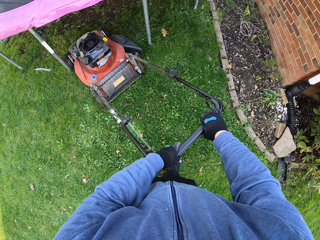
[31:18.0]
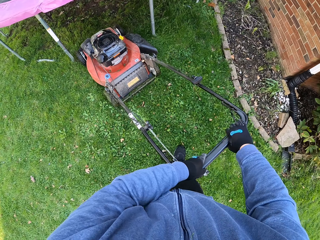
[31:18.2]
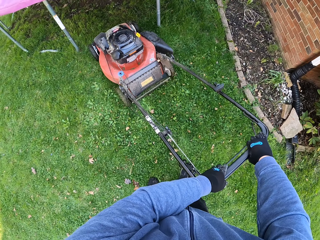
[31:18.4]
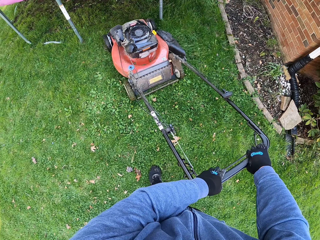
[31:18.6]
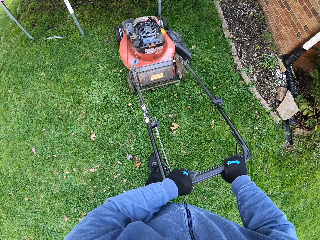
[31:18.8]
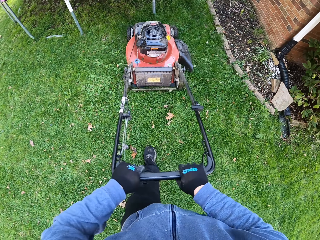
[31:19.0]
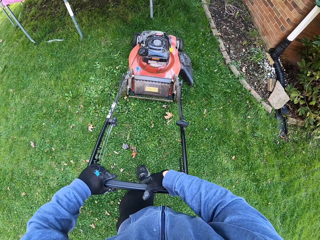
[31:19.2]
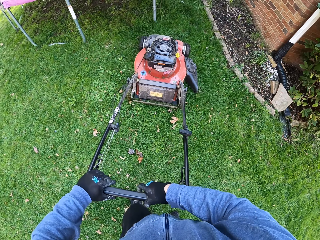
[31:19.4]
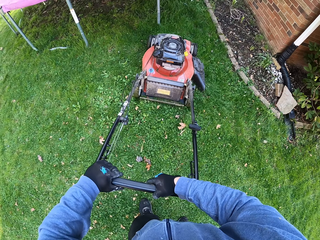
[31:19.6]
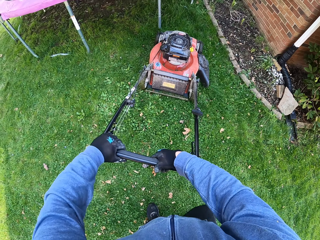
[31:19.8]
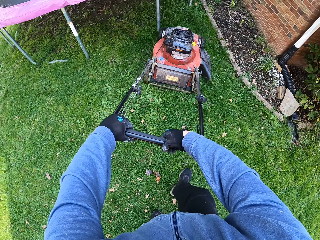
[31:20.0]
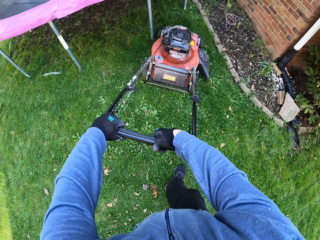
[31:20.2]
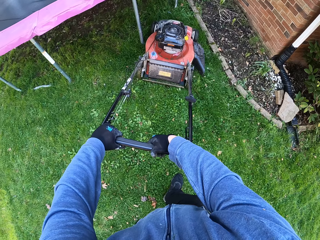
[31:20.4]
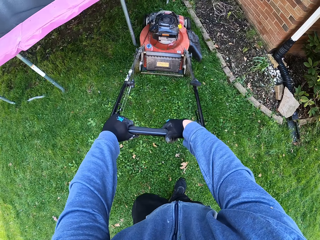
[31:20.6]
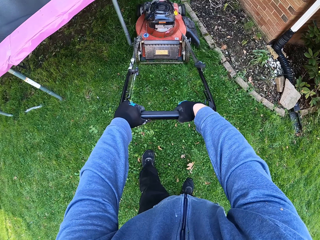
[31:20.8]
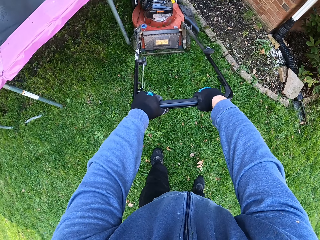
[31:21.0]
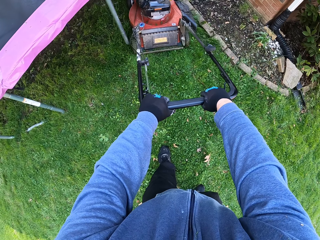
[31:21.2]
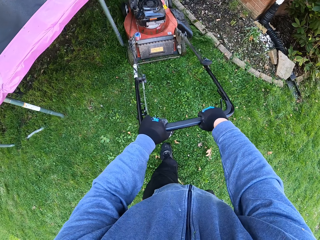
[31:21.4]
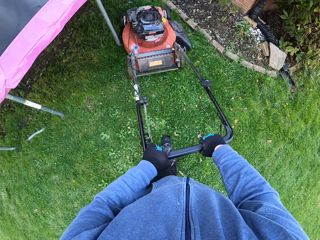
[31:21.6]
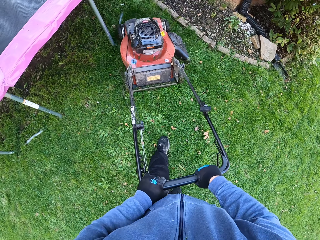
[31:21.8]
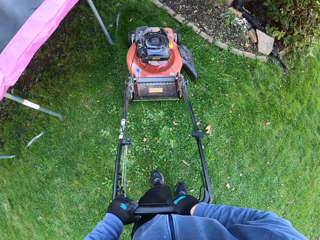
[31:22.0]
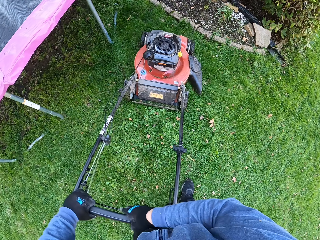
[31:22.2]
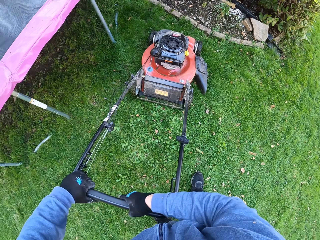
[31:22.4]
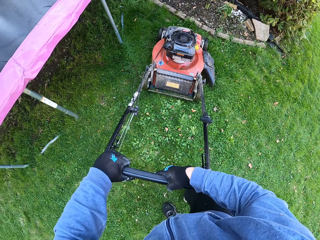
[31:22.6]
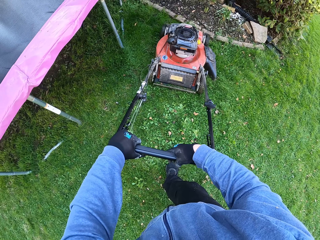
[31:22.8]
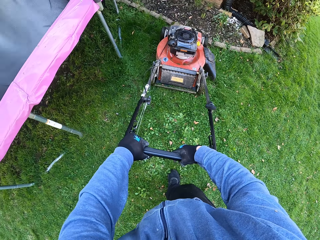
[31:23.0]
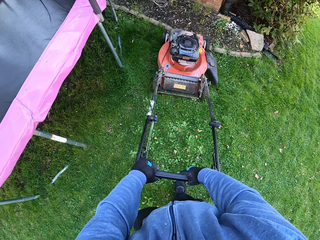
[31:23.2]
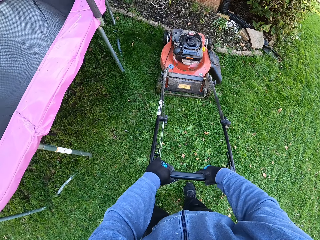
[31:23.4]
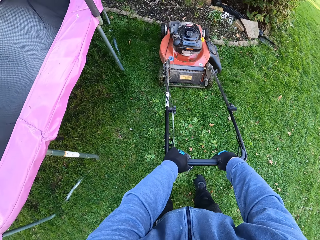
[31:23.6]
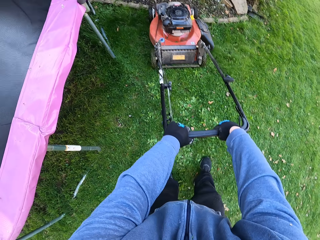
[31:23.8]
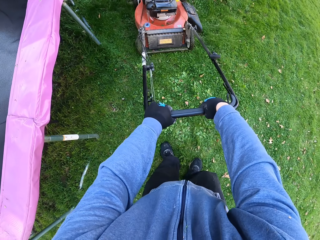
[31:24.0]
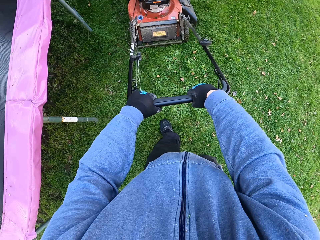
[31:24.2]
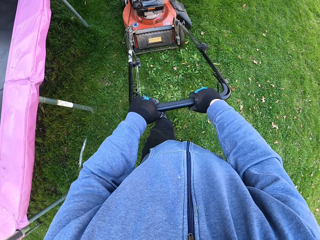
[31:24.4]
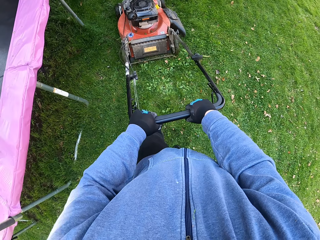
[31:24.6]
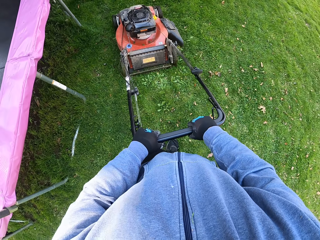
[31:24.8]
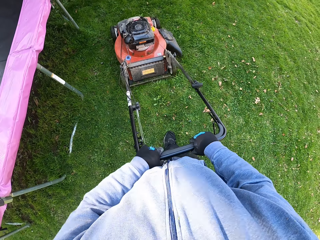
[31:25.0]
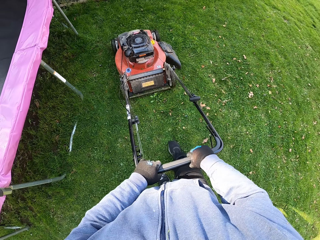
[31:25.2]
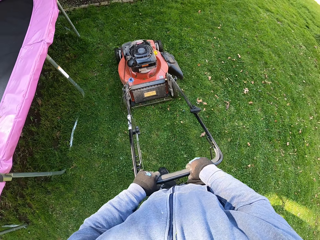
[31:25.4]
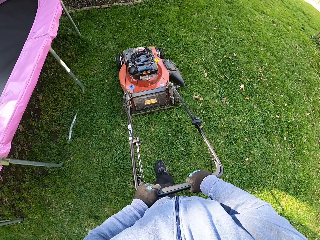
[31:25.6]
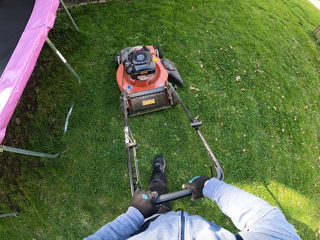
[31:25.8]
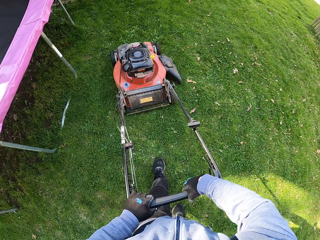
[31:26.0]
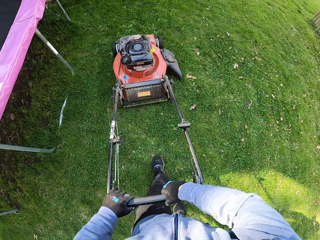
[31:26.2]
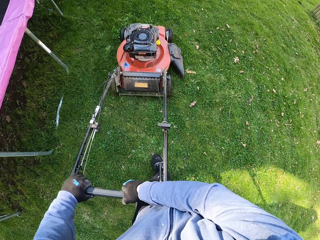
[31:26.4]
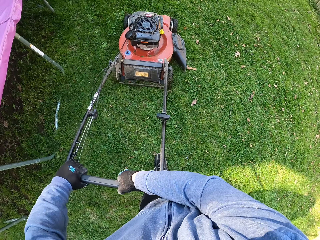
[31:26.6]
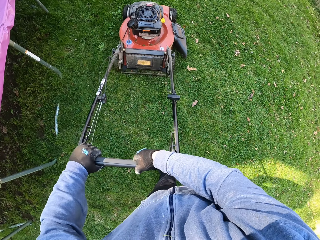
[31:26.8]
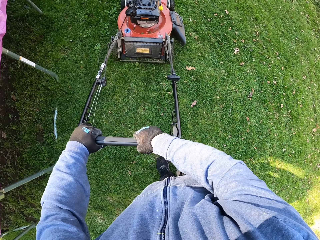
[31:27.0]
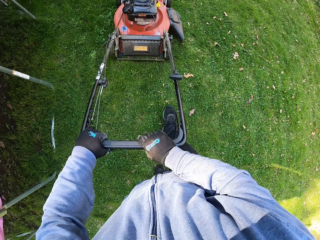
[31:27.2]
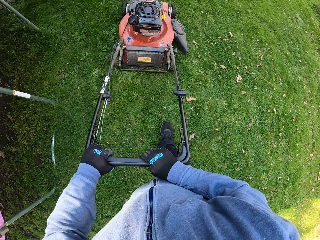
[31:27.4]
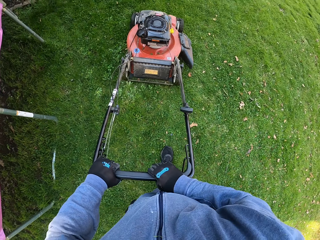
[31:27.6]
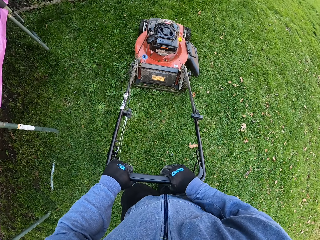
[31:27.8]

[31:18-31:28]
The camera wearer cuts grass around the trampoline with a lawn mower.

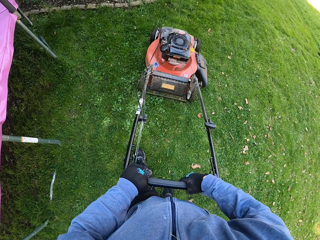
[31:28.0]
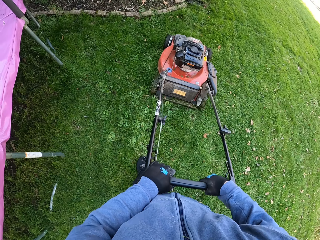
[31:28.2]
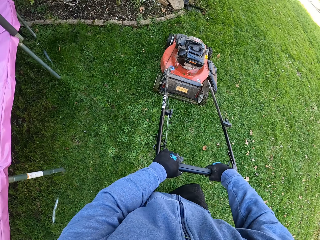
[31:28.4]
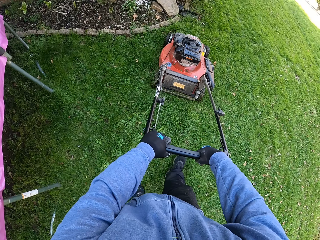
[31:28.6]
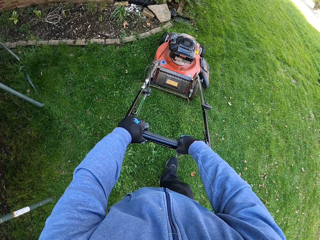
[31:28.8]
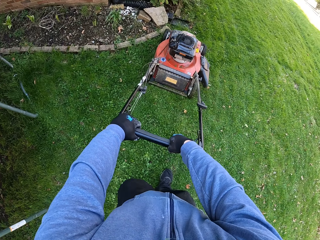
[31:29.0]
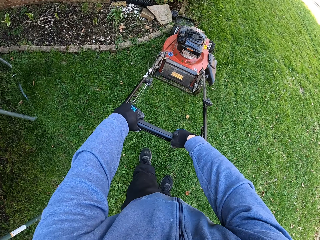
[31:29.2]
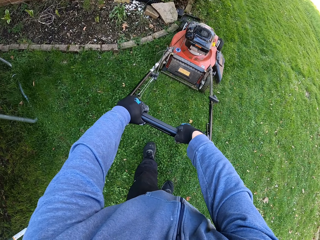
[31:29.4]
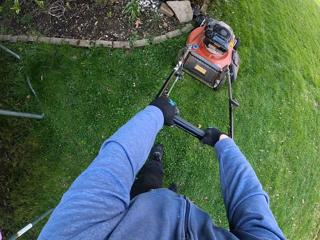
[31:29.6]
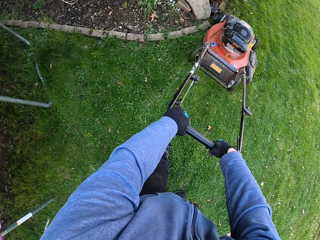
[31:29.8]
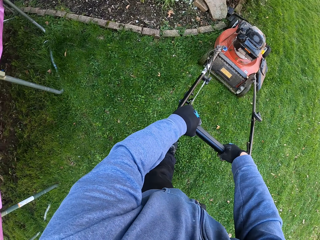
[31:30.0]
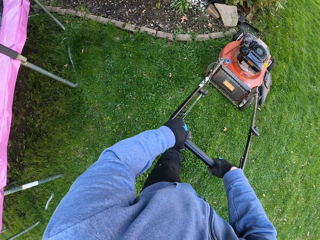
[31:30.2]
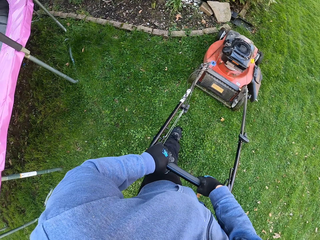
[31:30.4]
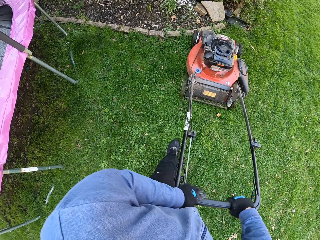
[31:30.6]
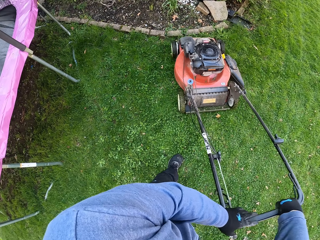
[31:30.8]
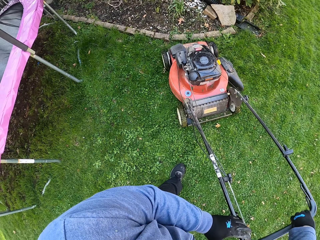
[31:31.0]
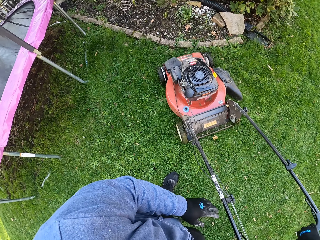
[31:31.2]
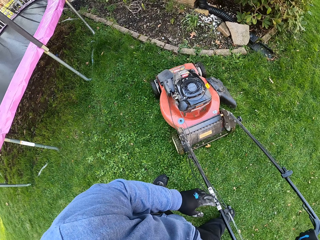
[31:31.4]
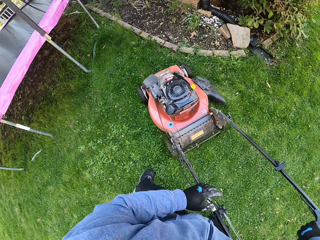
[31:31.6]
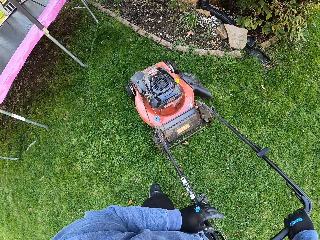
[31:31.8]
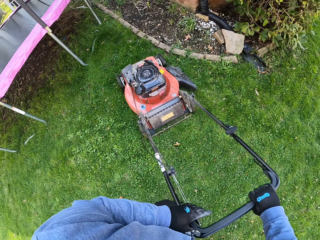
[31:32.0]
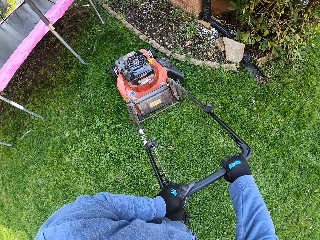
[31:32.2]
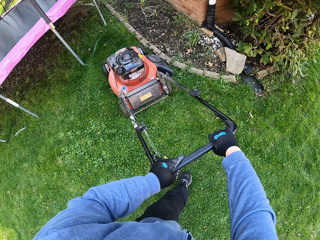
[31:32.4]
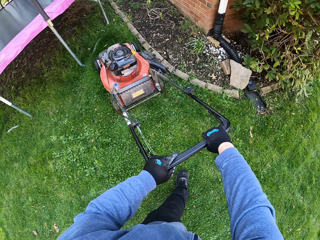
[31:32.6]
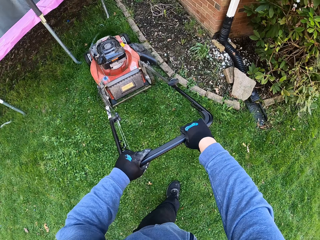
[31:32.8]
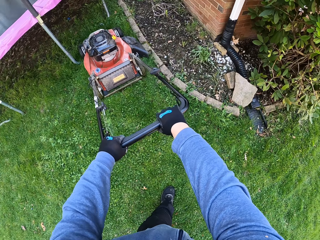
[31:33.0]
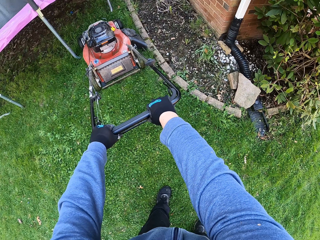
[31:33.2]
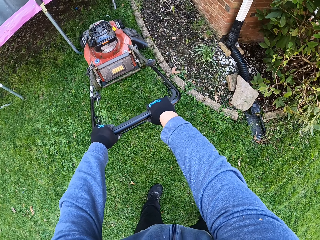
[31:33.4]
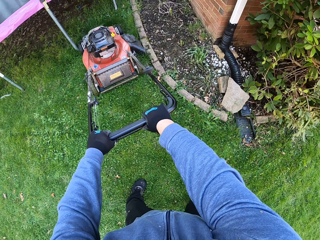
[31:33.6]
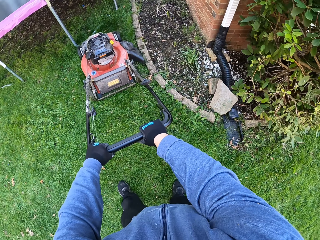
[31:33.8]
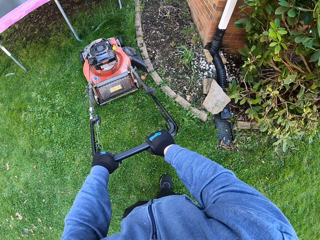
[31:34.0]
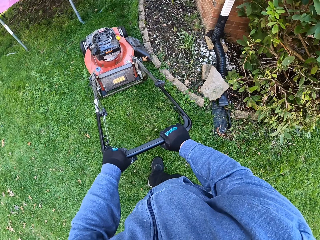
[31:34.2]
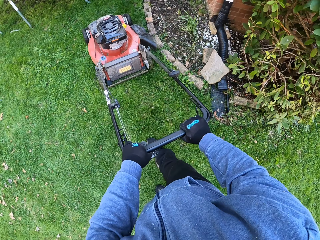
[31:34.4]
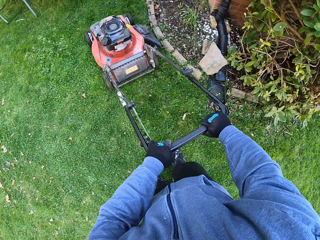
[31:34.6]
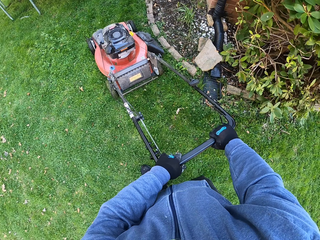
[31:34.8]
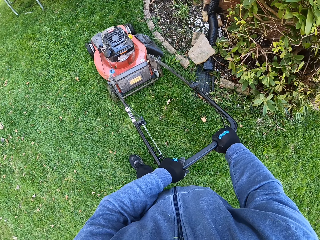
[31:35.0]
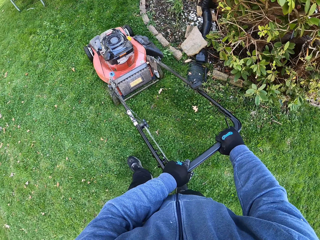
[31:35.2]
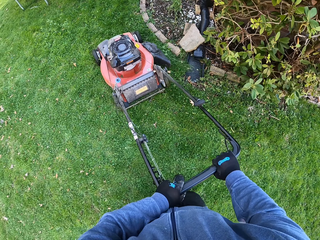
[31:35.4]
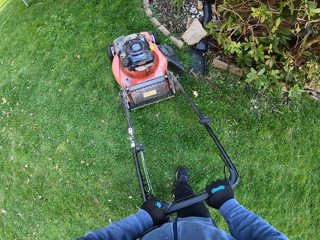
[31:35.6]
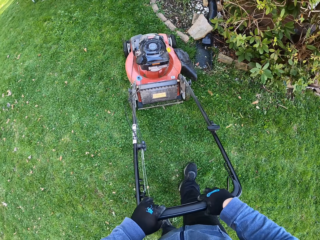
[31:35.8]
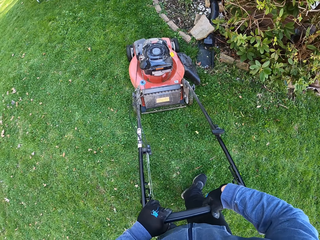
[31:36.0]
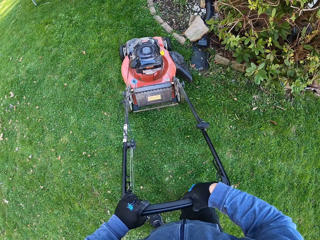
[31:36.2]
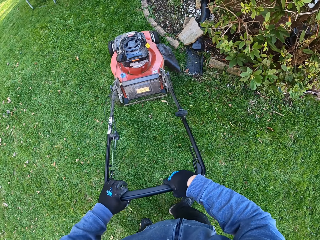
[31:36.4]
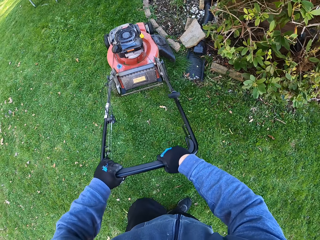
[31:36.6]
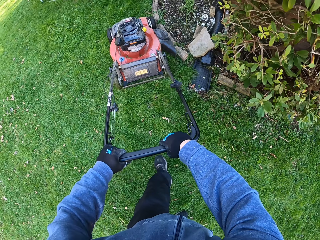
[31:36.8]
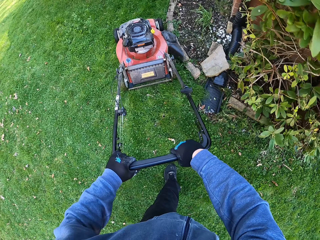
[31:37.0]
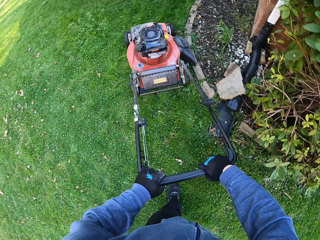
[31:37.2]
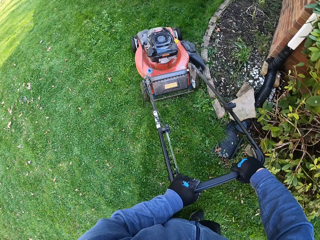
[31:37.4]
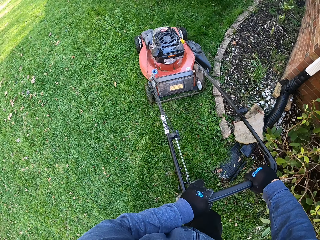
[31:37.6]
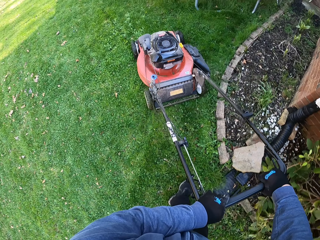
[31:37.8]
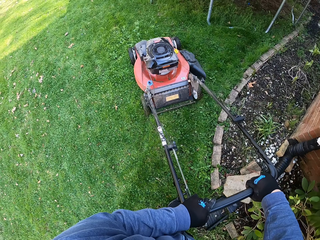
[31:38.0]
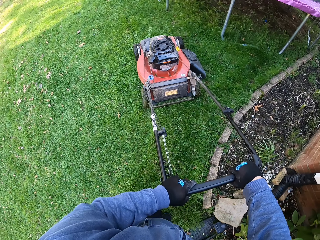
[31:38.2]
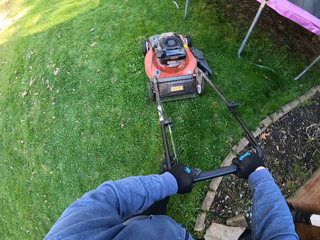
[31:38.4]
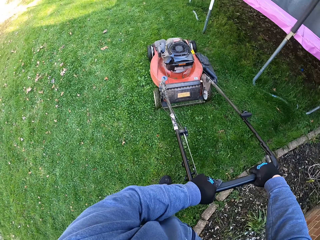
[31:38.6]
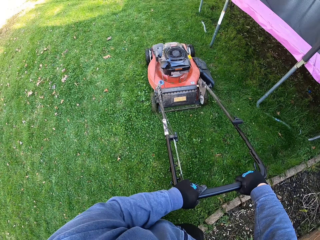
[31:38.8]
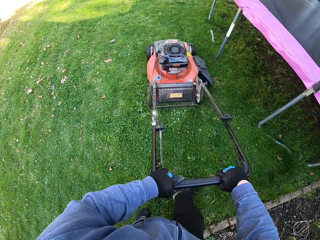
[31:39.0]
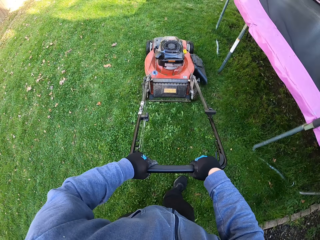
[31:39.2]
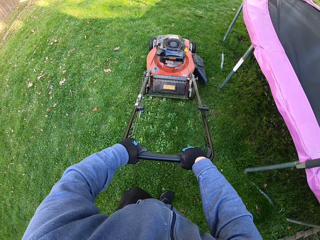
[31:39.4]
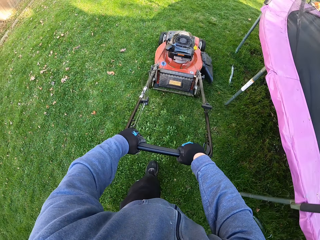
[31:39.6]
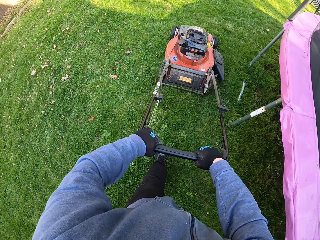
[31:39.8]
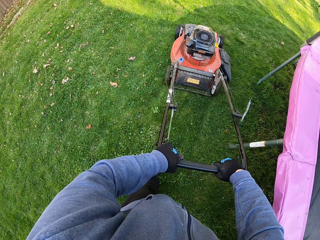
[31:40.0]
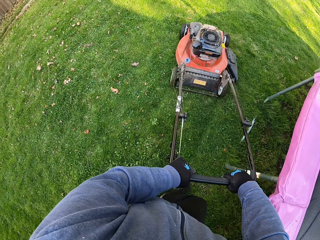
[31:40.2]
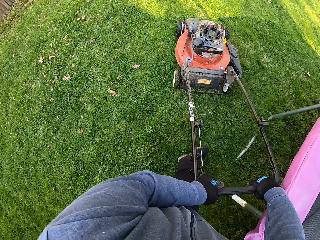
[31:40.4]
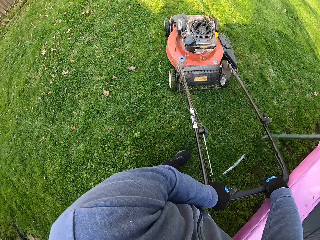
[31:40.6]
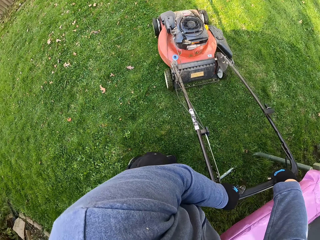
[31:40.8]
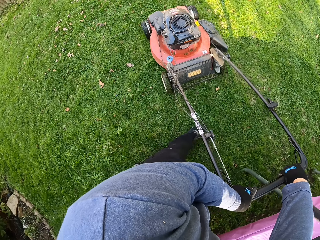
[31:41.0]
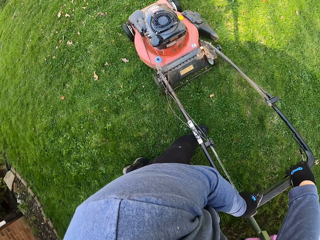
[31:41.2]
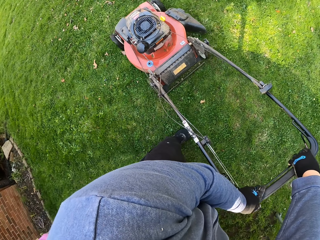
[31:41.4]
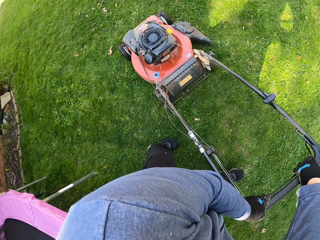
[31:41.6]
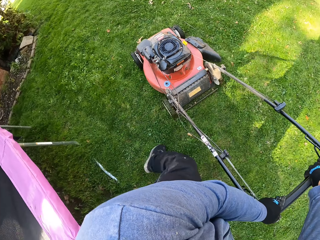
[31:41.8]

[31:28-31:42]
The camera wearer makes a left turn. They cut grass around the trampoline with a lawn mower. They make a U-turn with the lawn mower.
